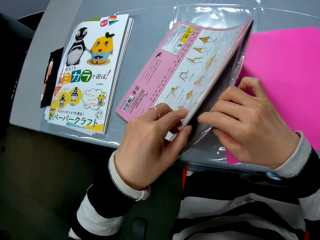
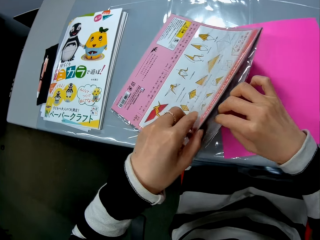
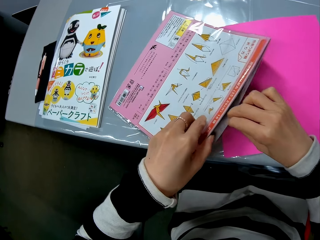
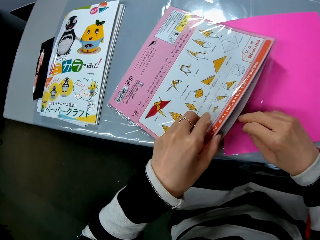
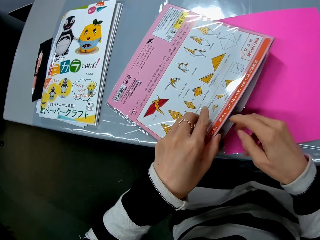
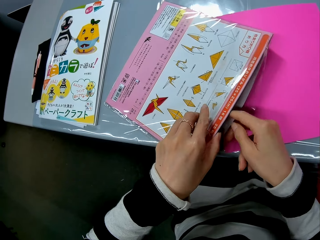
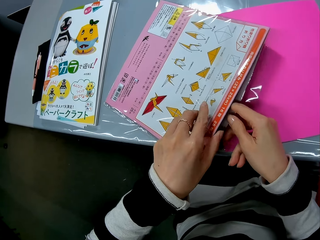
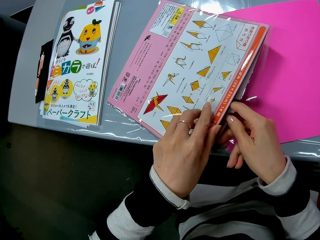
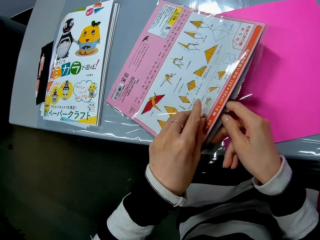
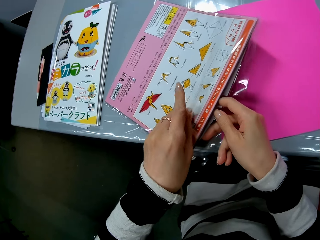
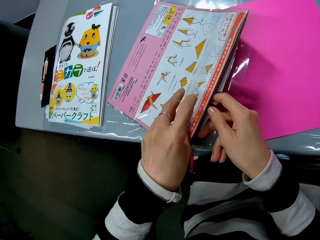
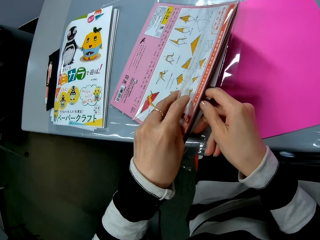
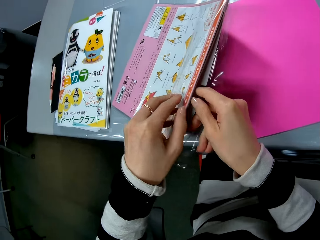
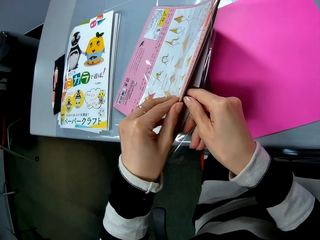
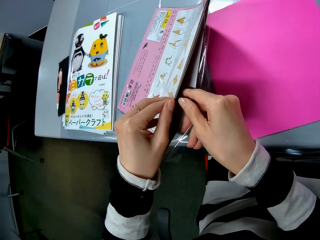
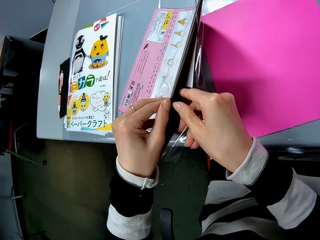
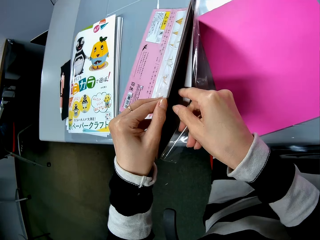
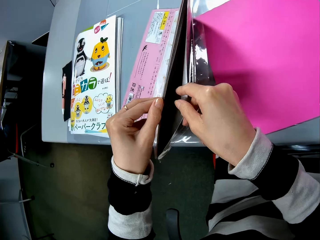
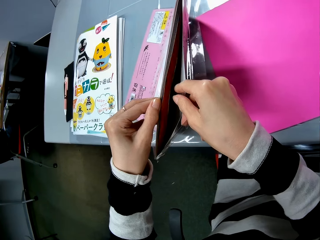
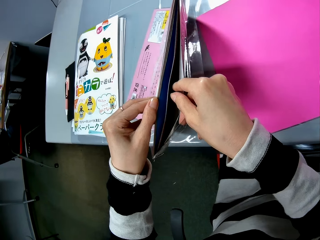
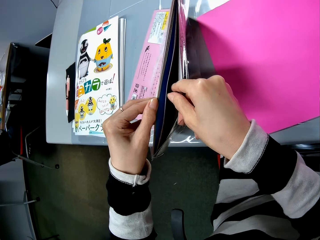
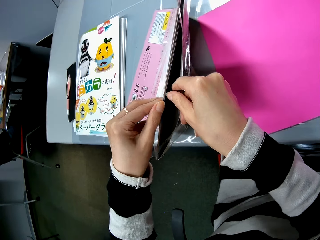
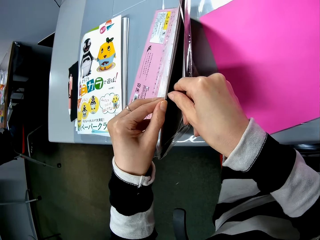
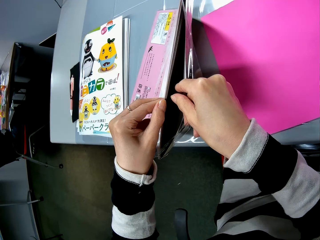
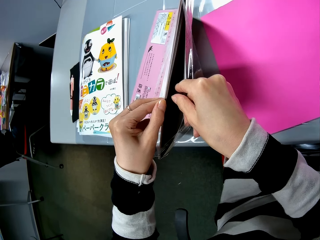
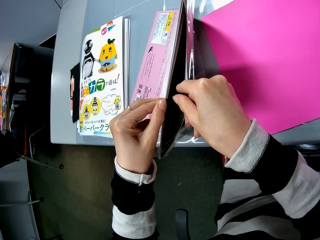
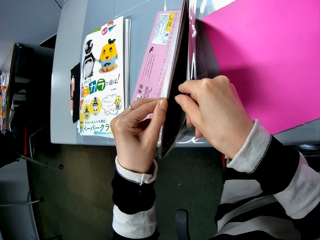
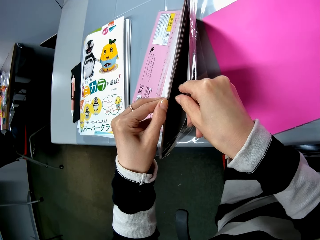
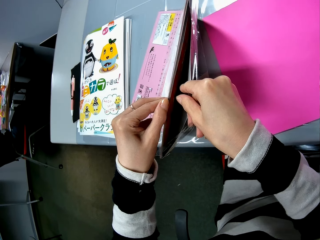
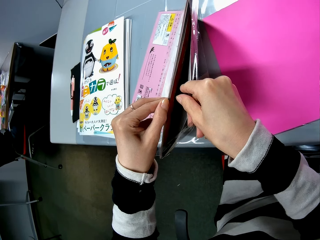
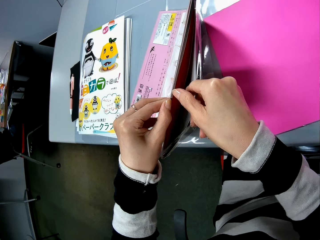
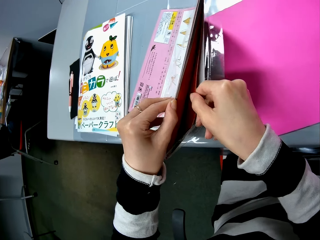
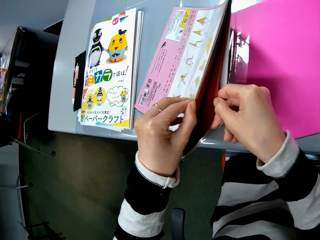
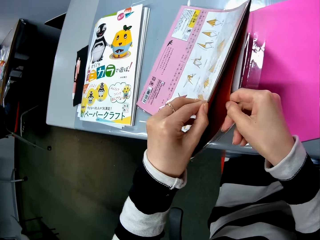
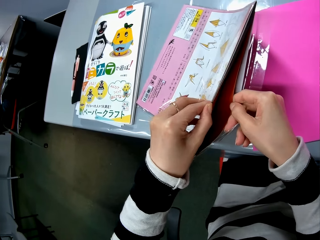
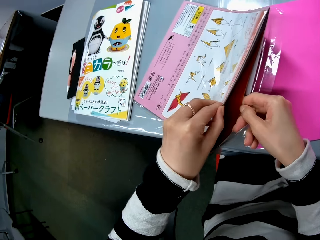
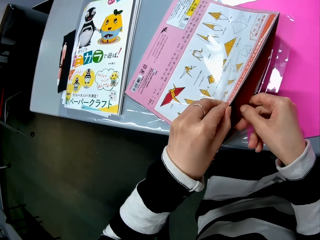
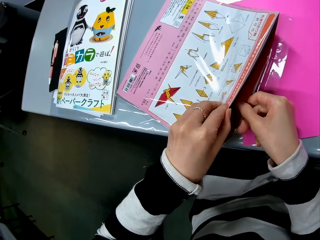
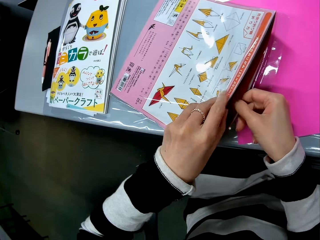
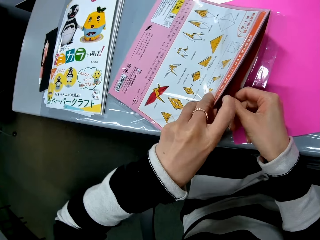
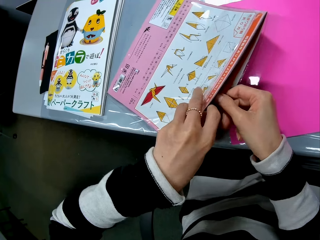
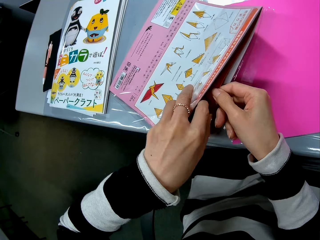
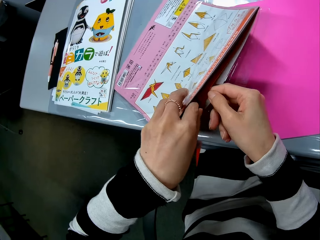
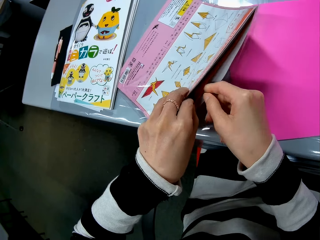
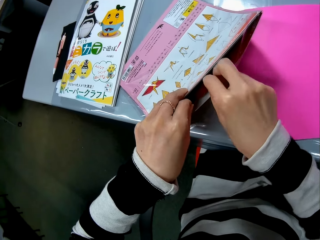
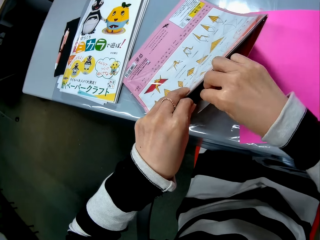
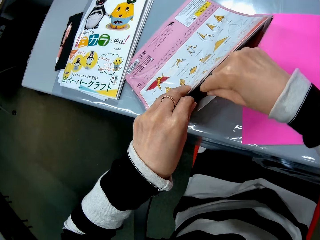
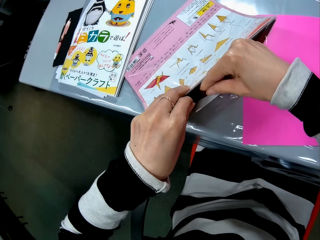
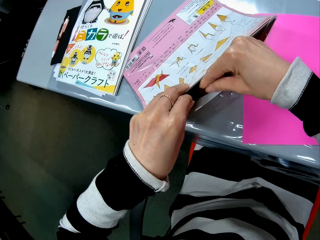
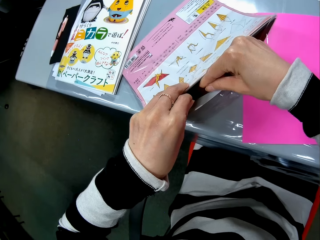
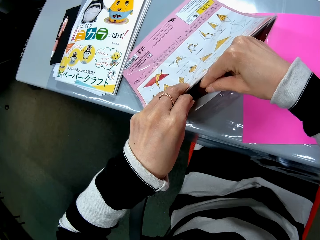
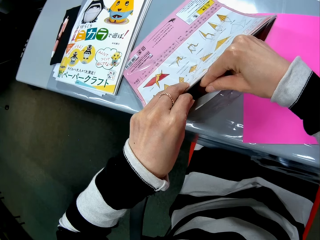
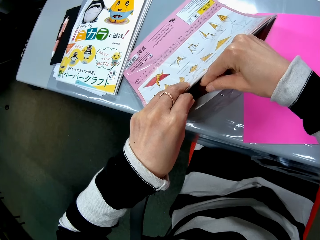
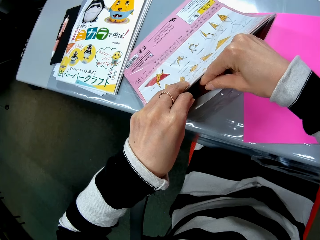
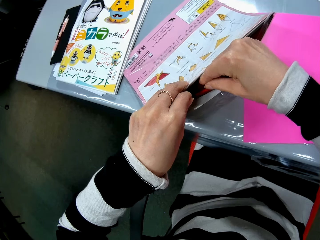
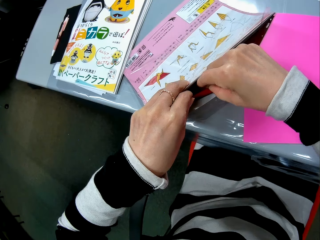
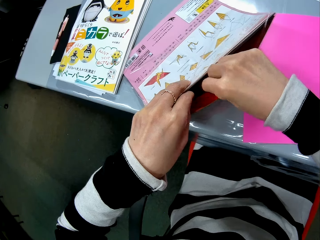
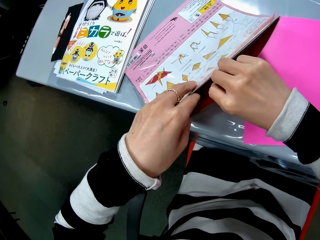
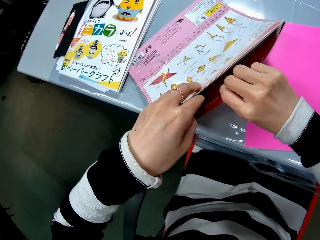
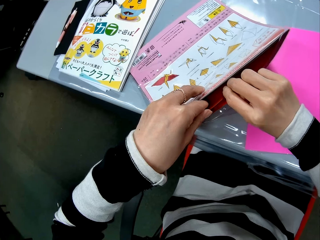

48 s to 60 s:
The camera wearer browses through the sheets in the pack with her right hand. She chooses the craft papers.

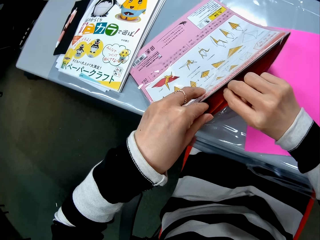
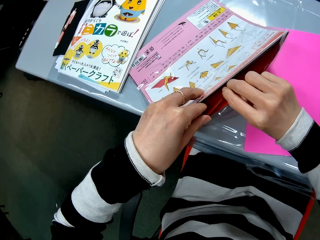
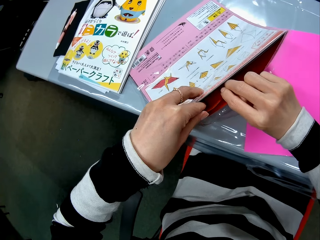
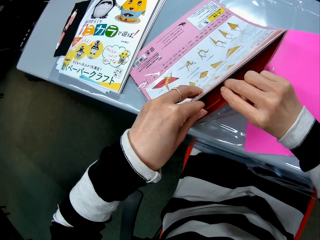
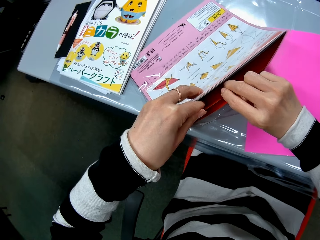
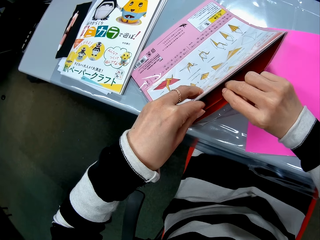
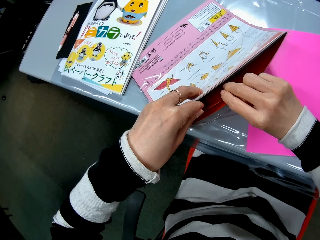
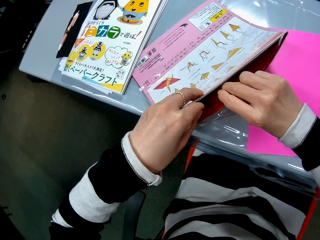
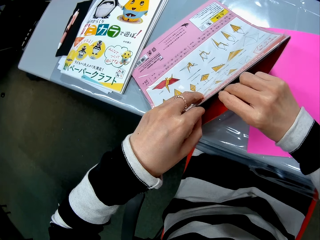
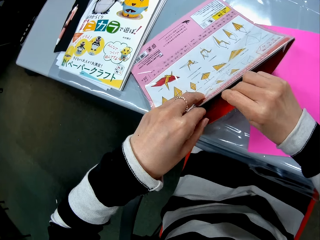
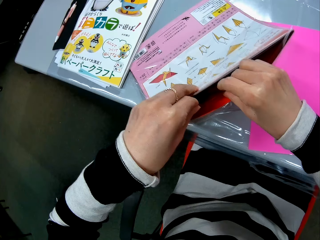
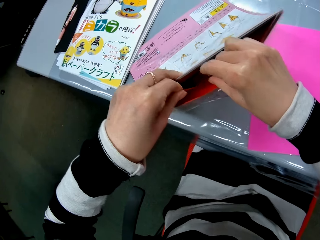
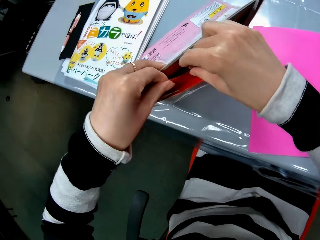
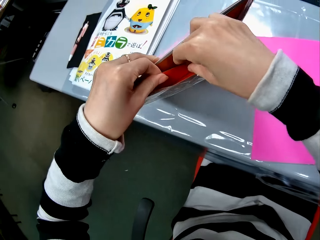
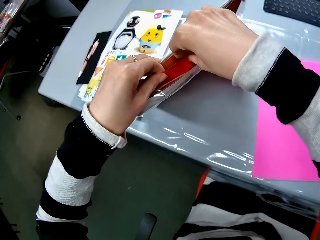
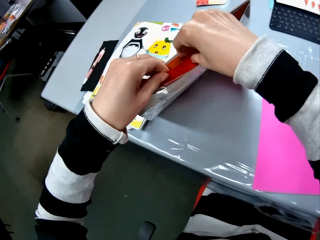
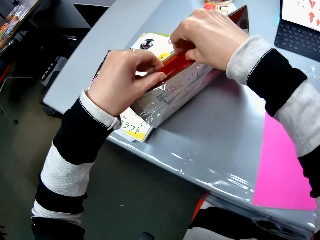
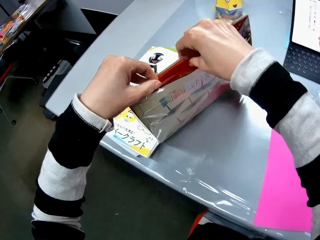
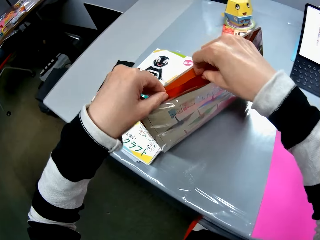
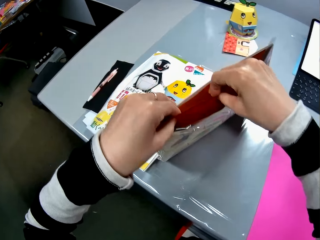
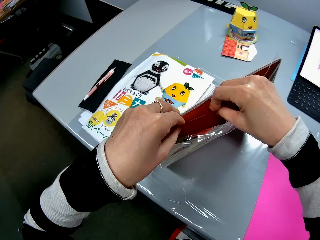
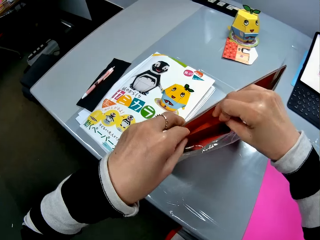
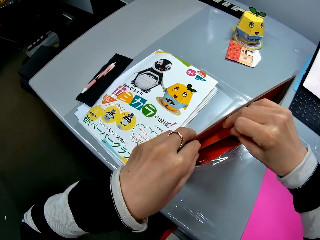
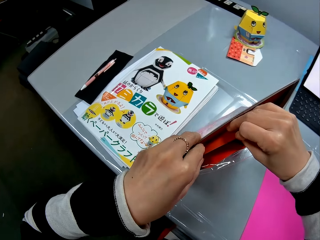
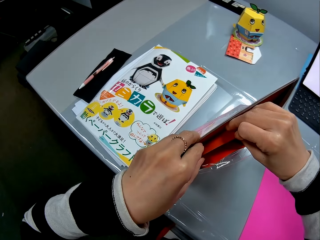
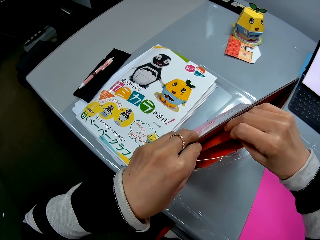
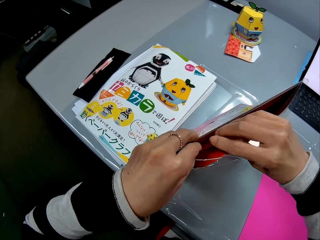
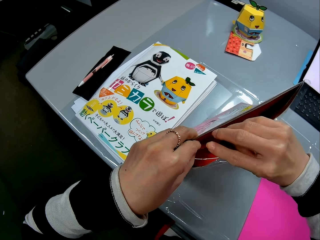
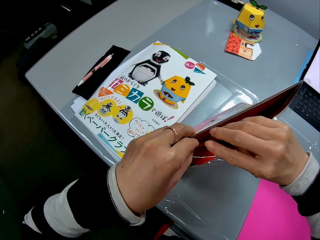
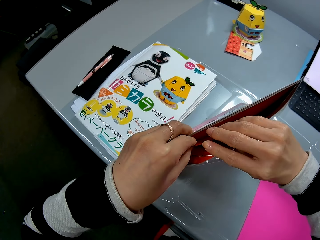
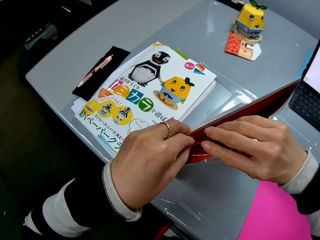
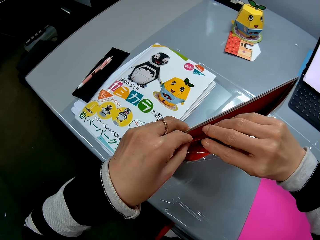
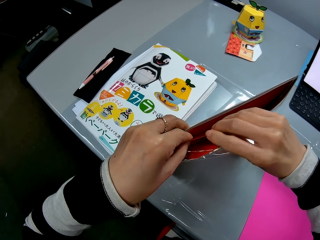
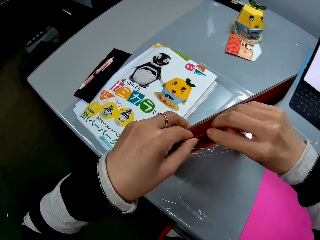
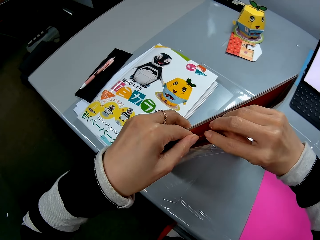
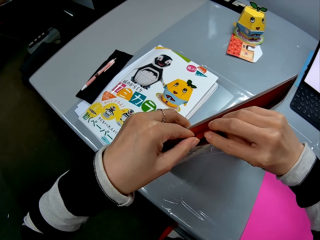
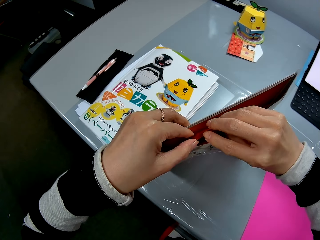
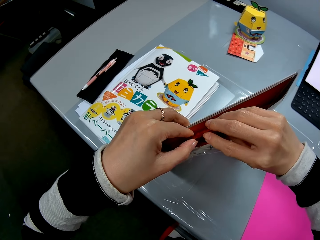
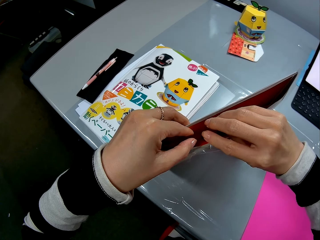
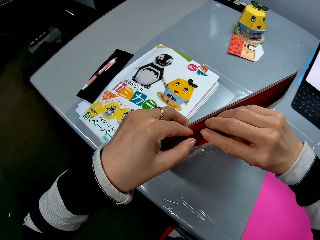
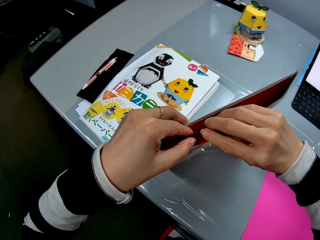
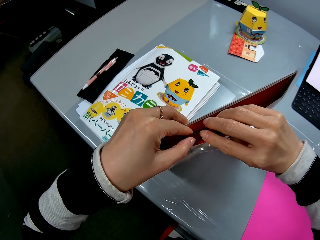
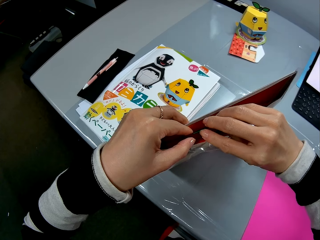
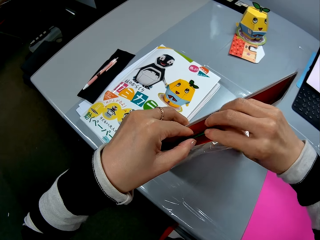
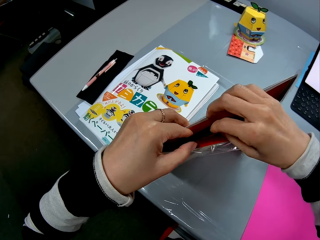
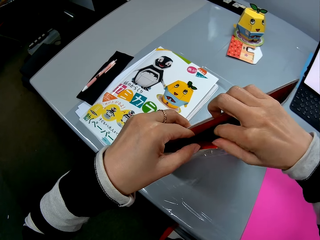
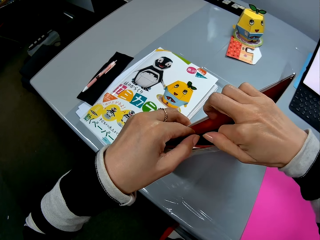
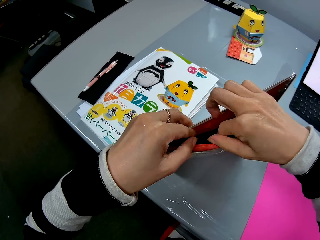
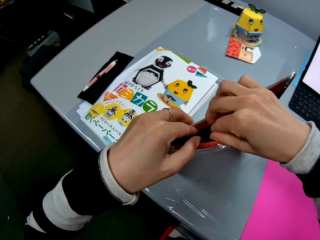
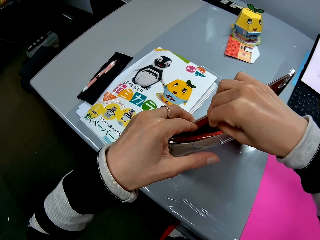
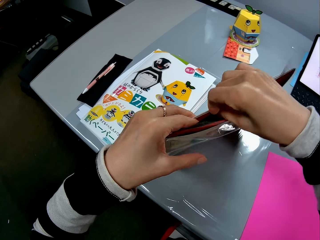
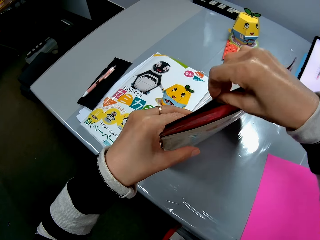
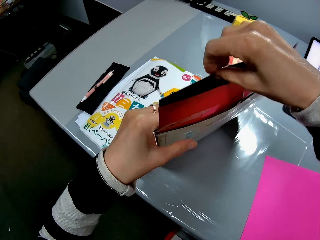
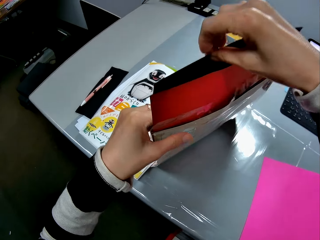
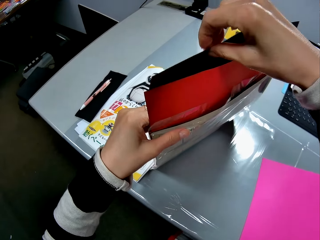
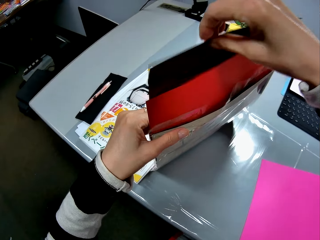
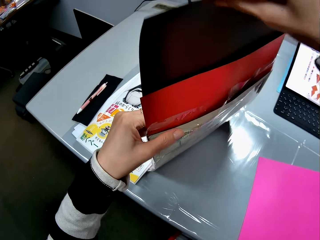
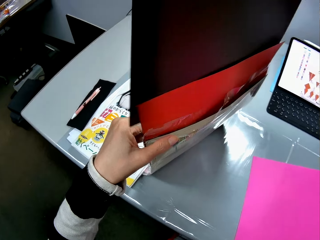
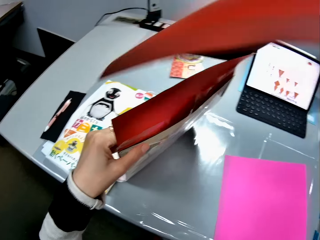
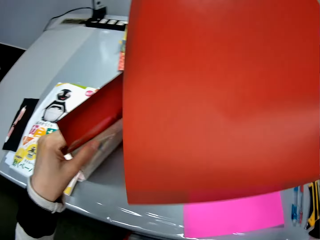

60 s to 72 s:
The camera wearer takes out a red sheet from the pack of sheets with her right hand.
